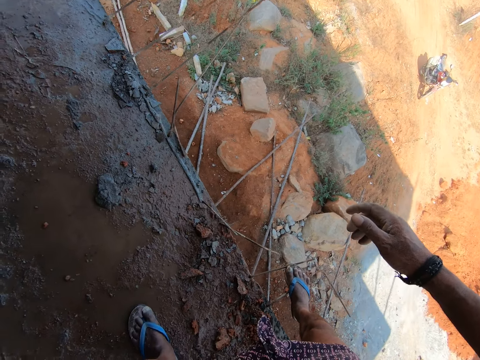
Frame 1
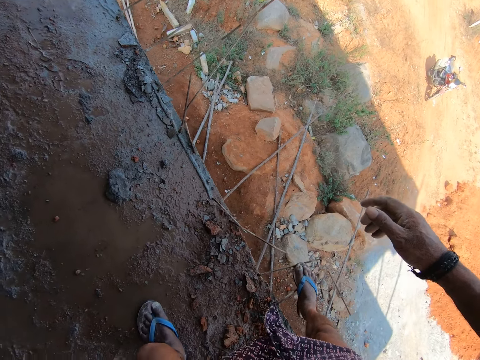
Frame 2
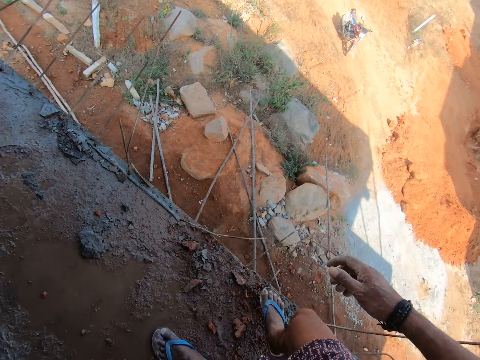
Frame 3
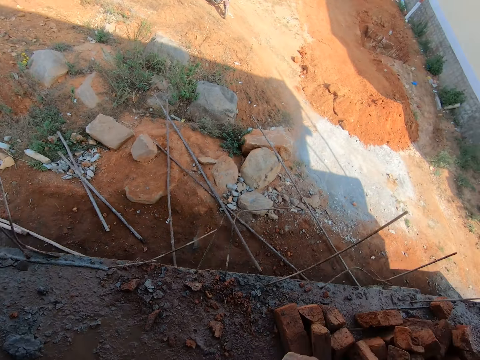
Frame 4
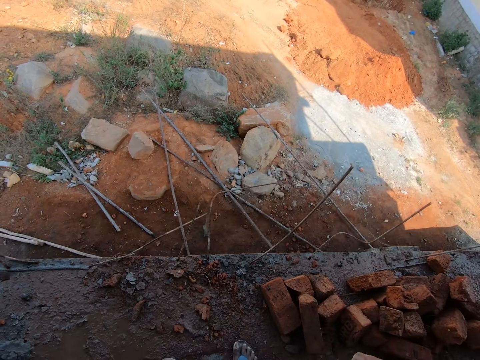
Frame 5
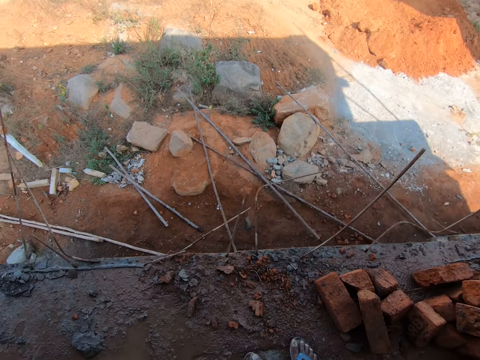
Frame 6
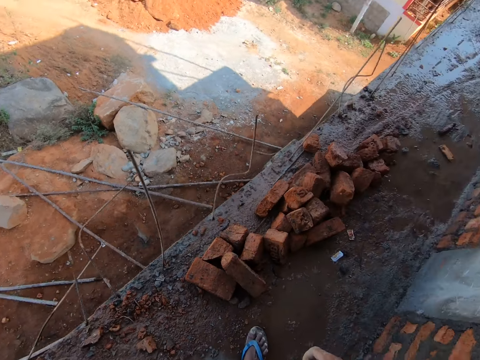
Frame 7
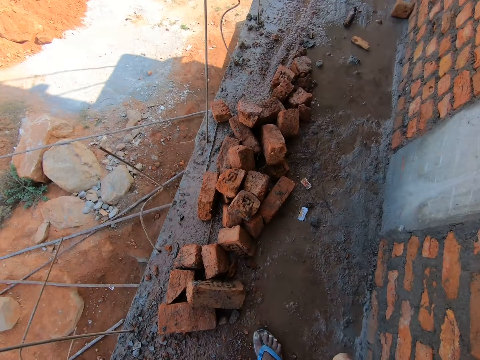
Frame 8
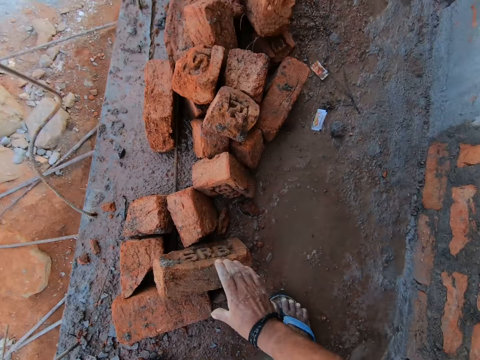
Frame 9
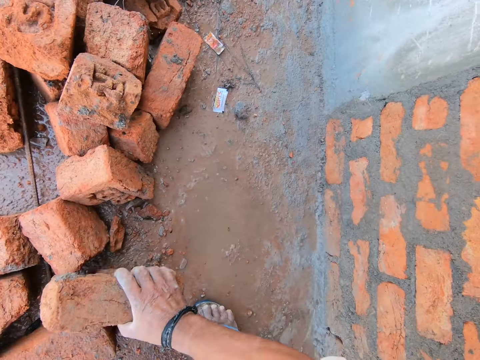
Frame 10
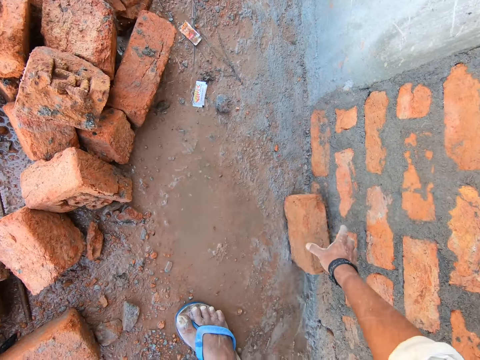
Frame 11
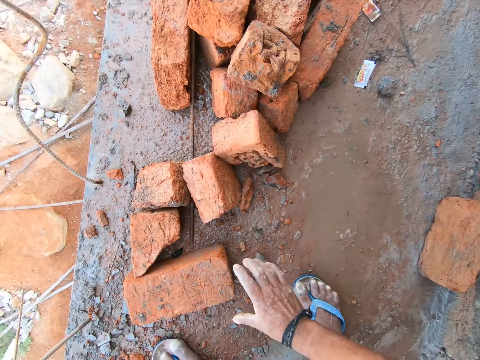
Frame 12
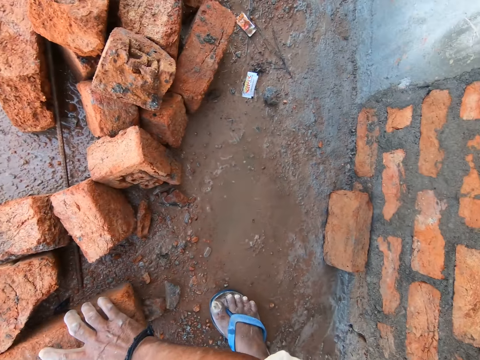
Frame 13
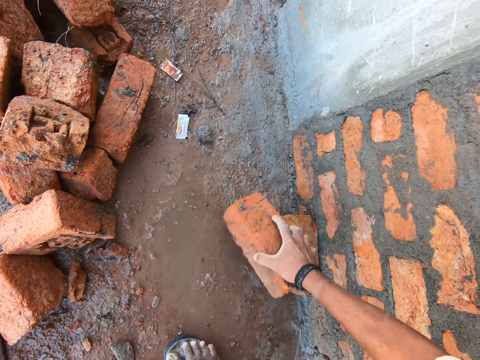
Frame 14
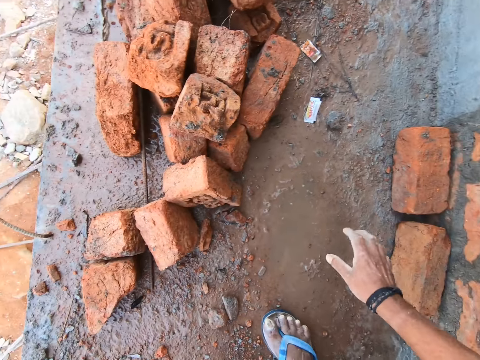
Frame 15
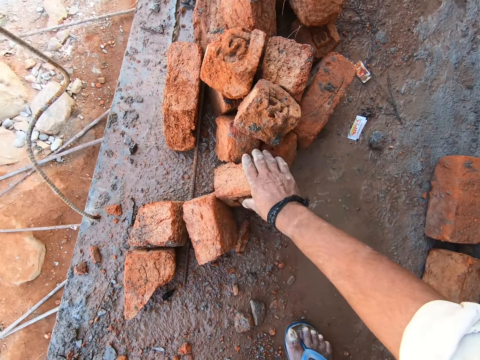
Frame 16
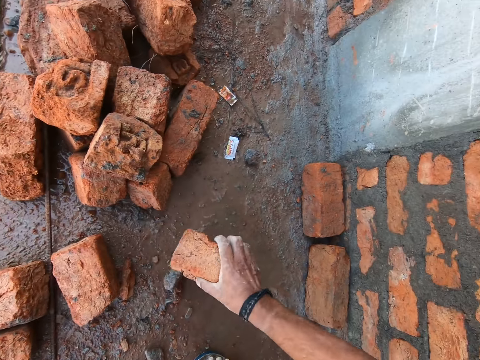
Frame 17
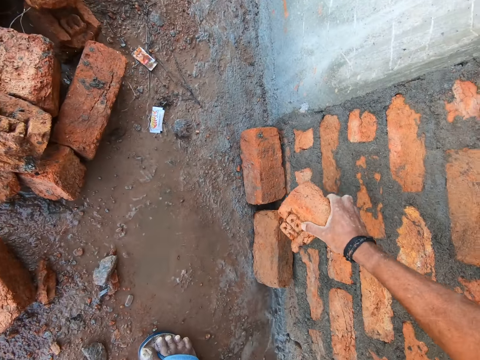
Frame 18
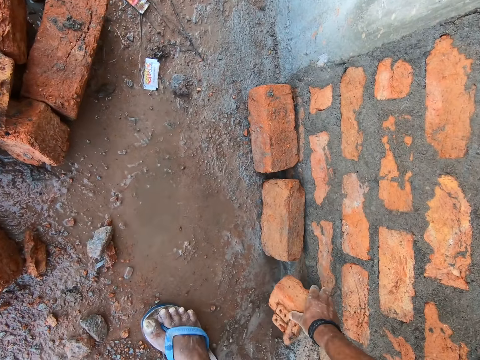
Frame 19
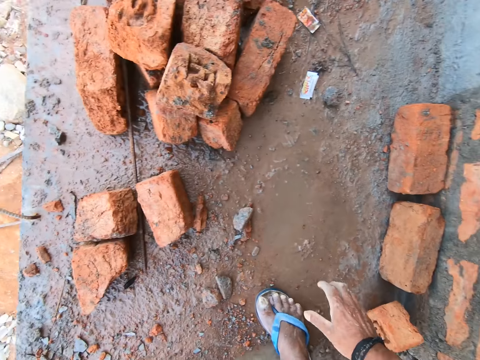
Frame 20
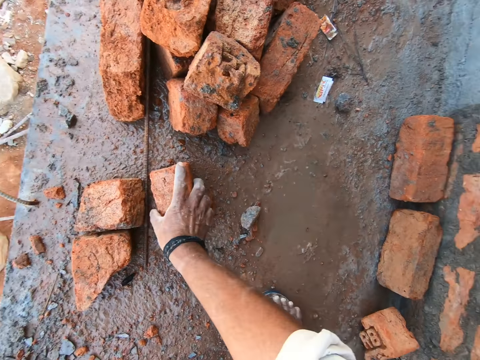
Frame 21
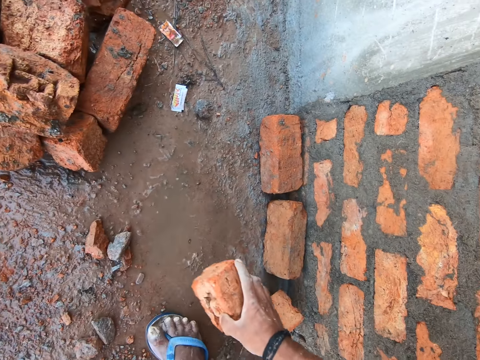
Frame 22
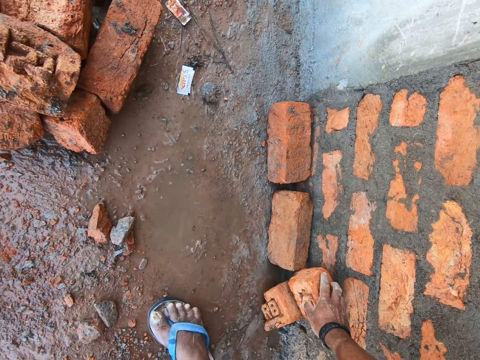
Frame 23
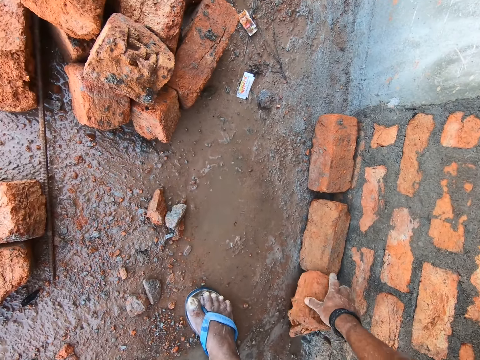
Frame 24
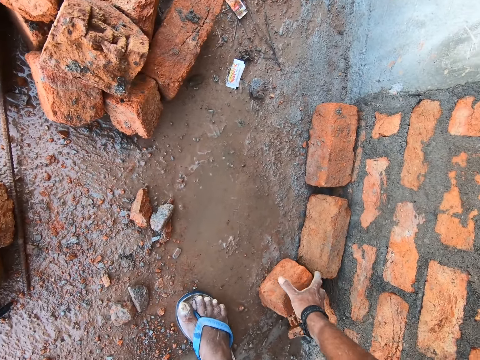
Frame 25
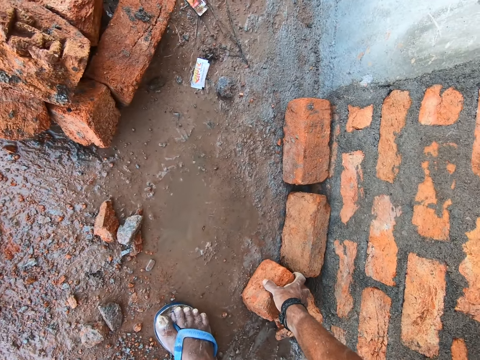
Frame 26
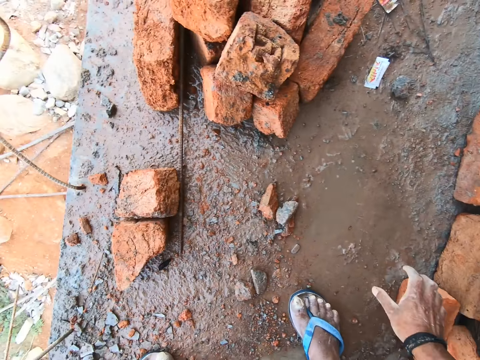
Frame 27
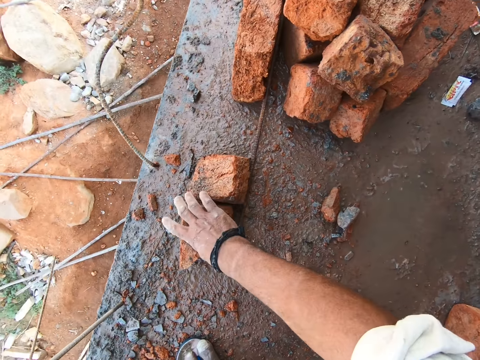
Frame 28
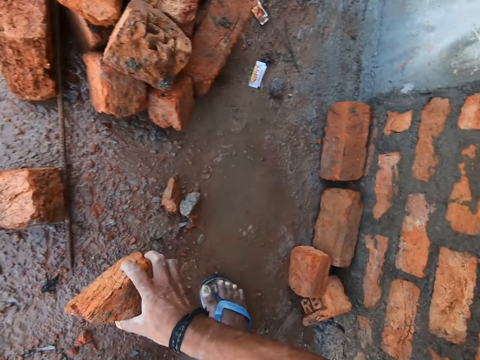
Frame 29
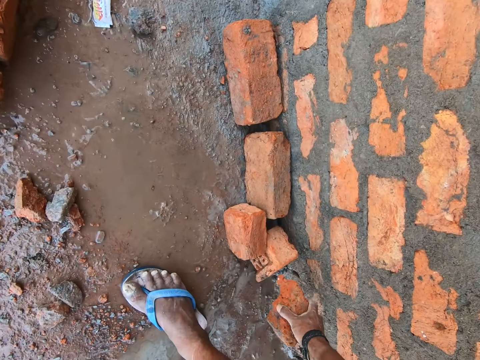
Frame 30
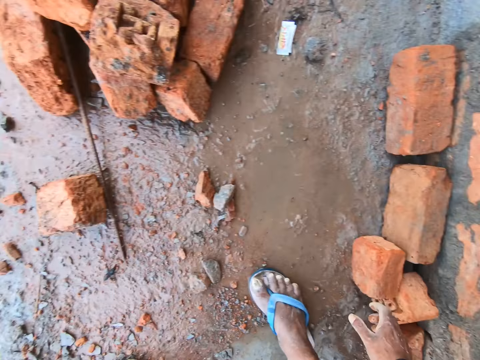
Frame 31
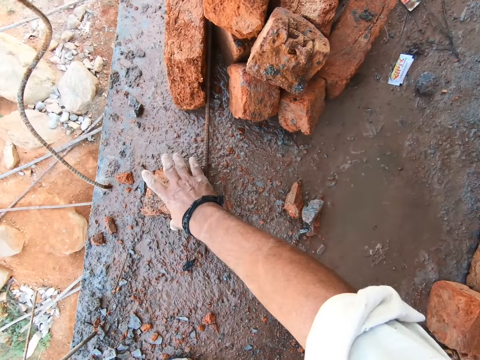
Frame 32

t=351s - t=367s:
The camera wearer removes the right foot from the steel. They look around. They spit on the floor. They bend towards the brick. They move a brick aside. They hold a brick. They move the brick aside. They hold a brick. They move the brick aside. They put the brick aside. They hold a brick. They put the brick aside. They hold a brick. They move the brick. They put the brick aside.

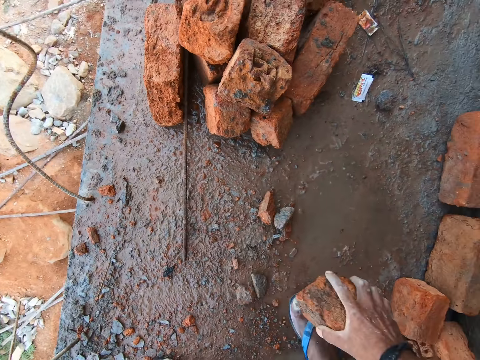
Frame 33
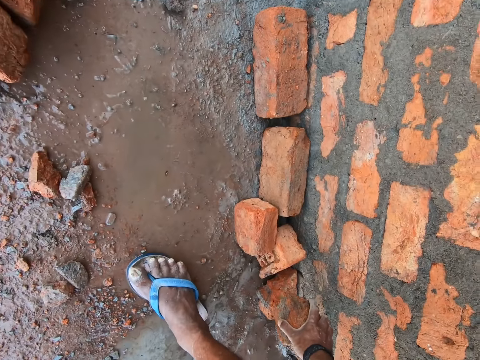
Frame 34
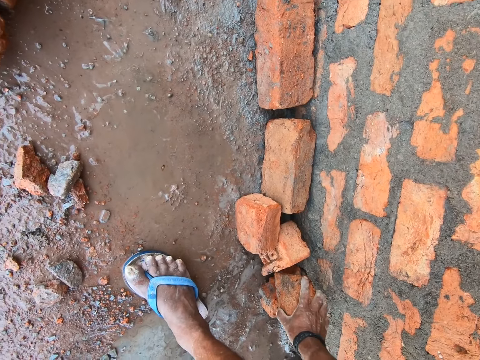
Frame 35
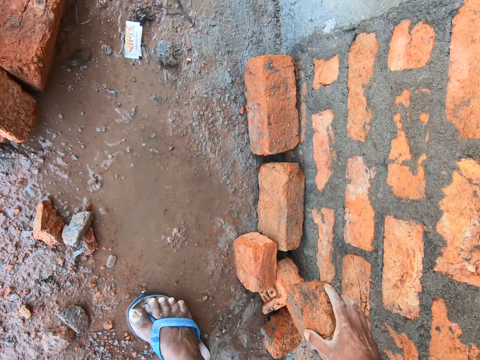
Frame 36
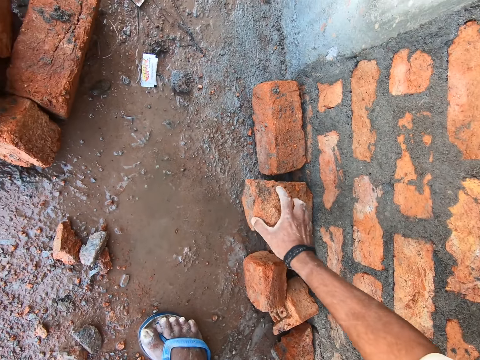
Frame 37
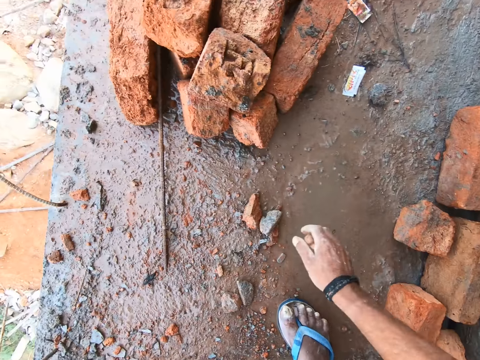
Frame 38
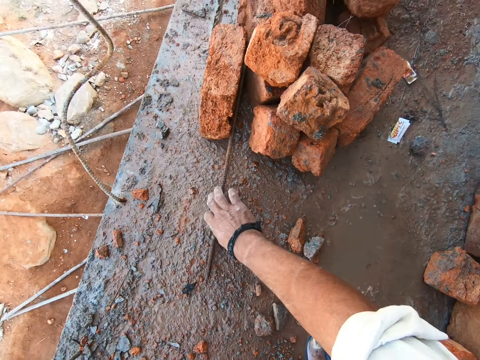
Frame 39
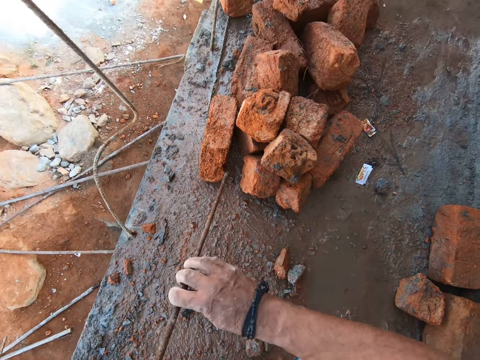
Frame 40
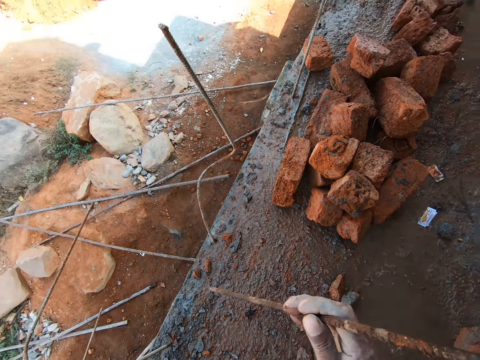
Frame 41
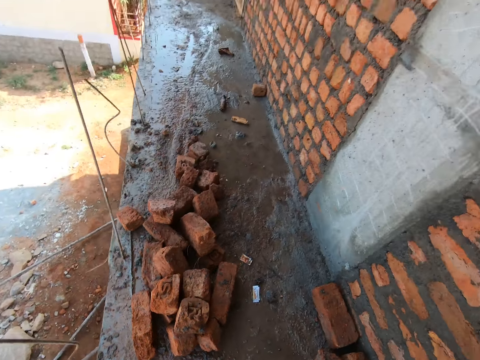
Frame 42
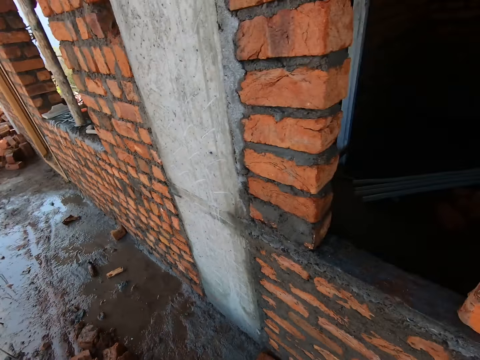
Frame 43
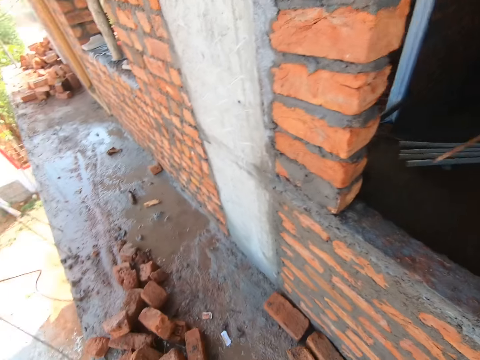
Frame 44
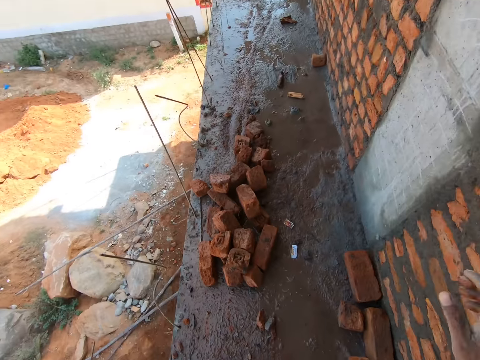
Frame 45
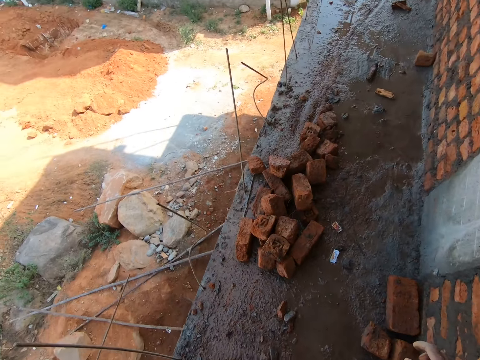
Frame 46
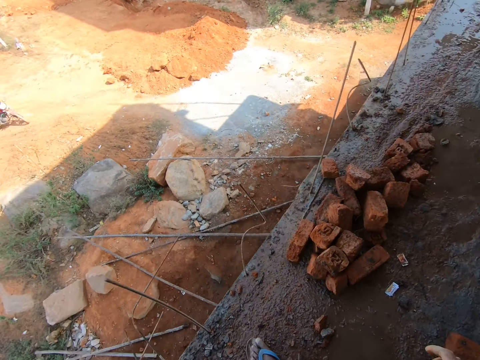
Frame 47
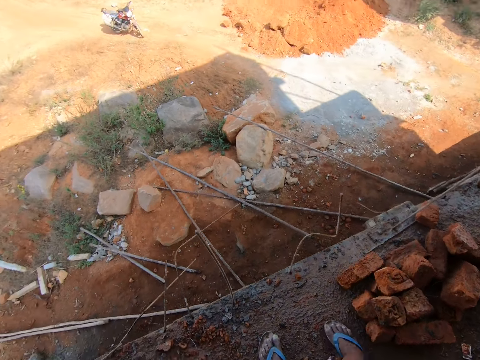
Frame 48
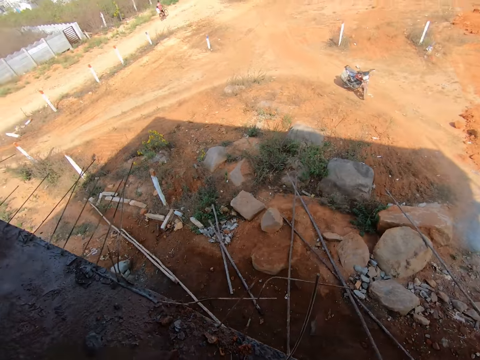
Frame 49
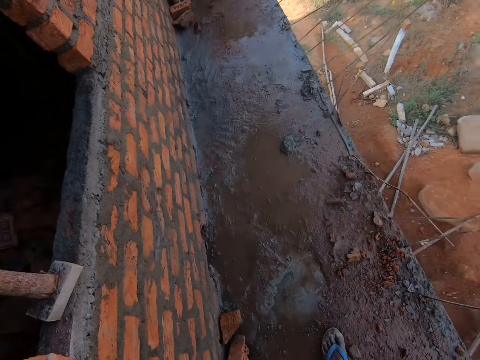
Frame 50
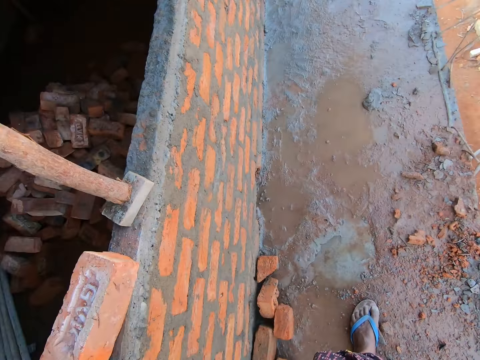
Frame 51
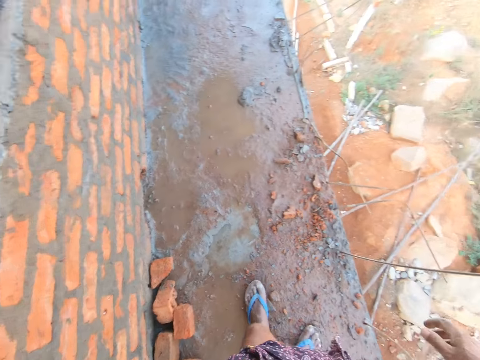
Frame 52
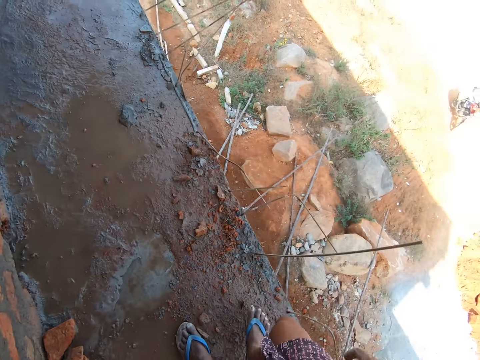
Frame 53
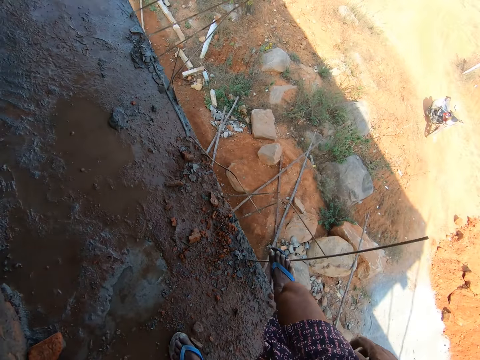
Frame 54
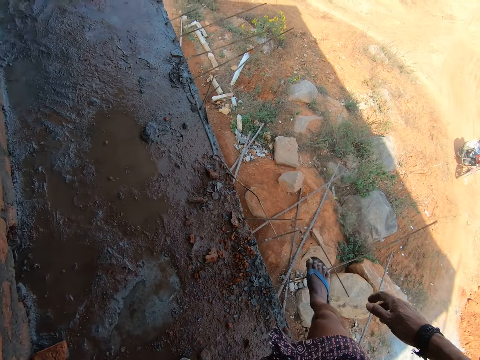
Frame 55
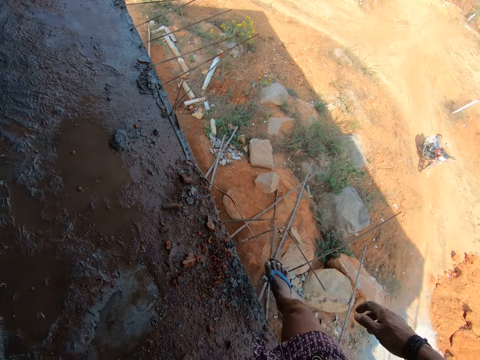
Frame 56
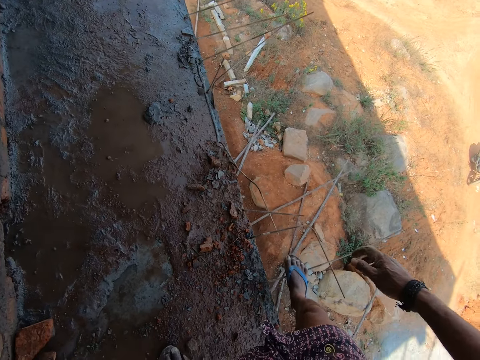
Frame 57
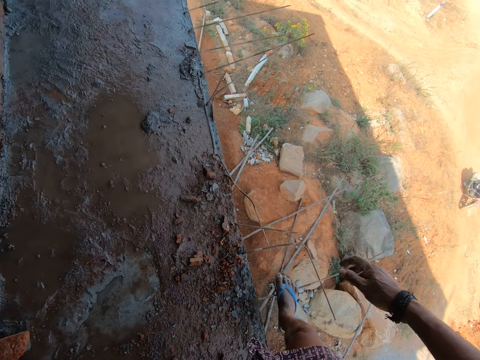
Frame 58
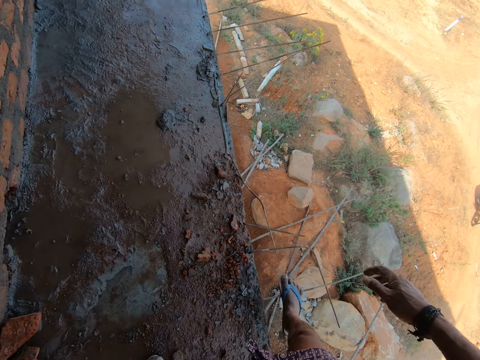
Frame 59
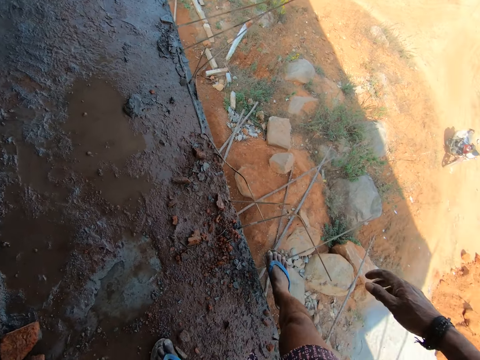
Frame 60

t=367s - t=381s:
The camera wearer holds a brick. They move the brick. They put the brick aside. They carry the brick. They drop the brick on the floor. They pick steel from the floor. They move the steel. They rise up. They look around. They hold the steel on the right hand. They turn around. They step on the steel with the right foot. They bend the steel. They move the steel with the foot.
